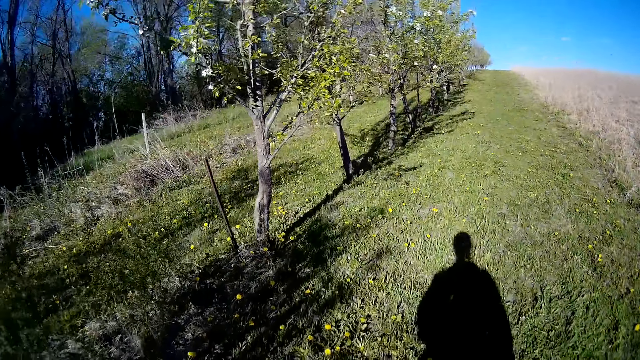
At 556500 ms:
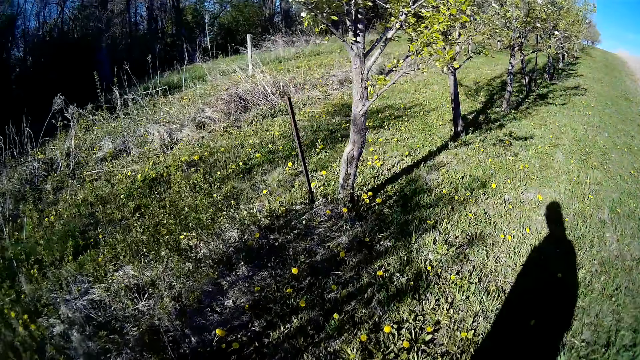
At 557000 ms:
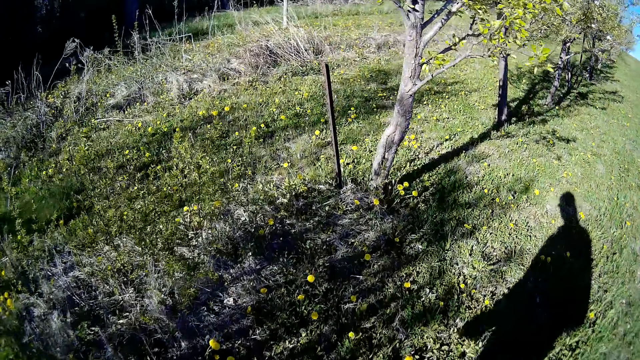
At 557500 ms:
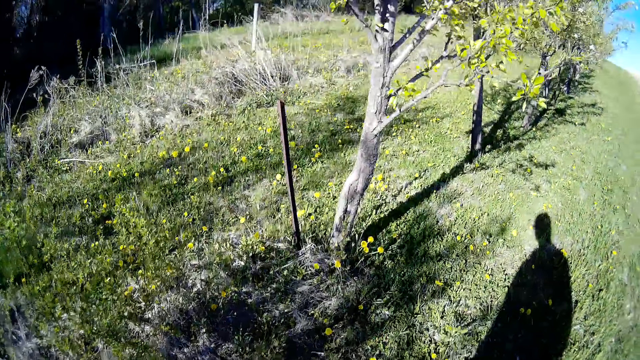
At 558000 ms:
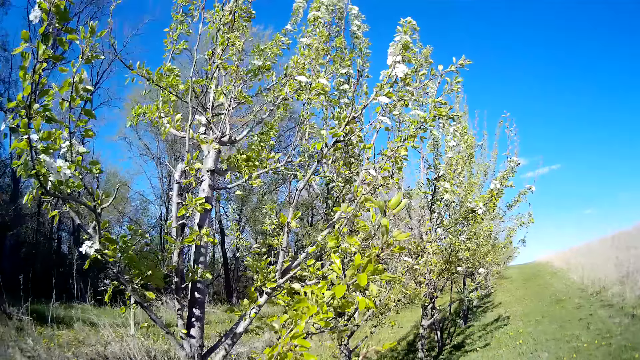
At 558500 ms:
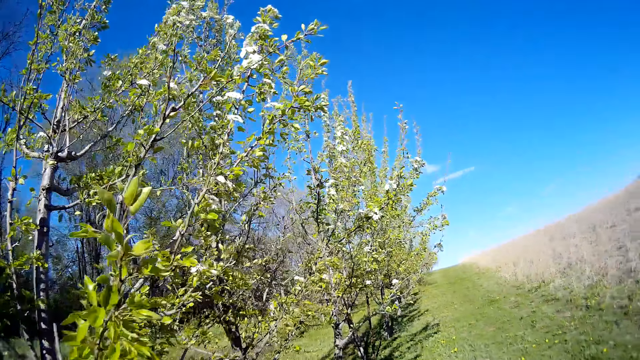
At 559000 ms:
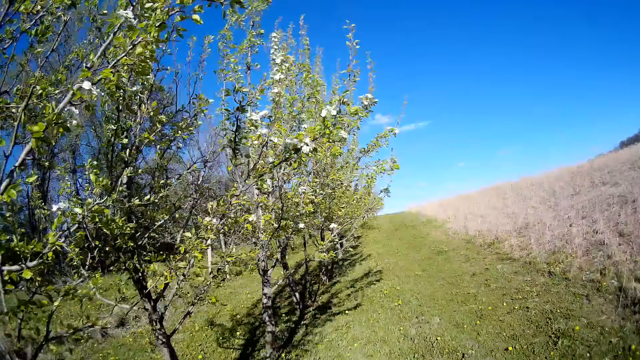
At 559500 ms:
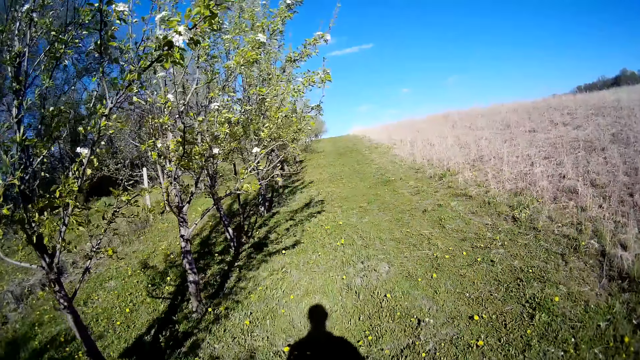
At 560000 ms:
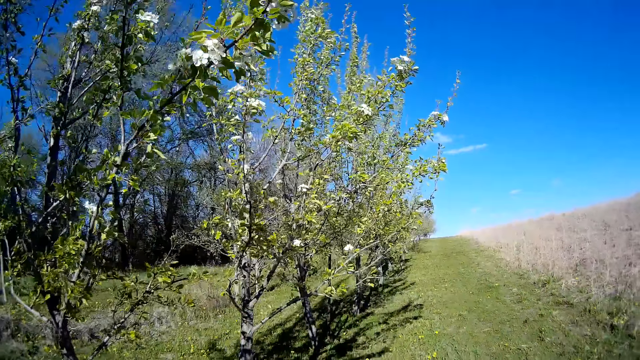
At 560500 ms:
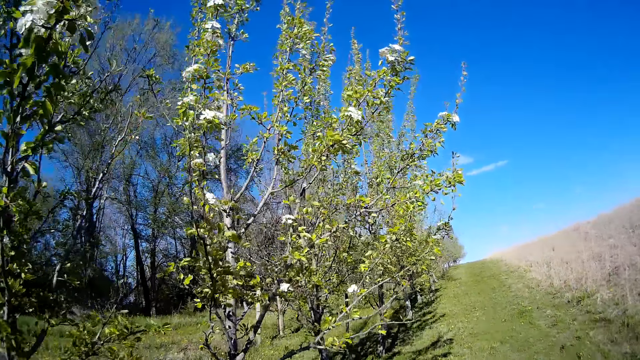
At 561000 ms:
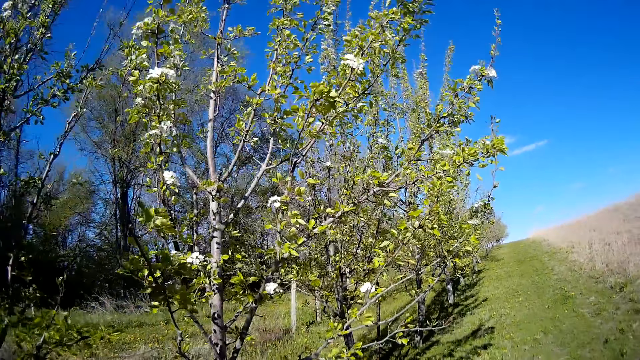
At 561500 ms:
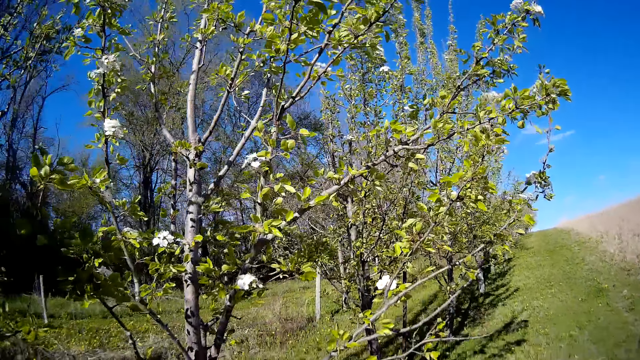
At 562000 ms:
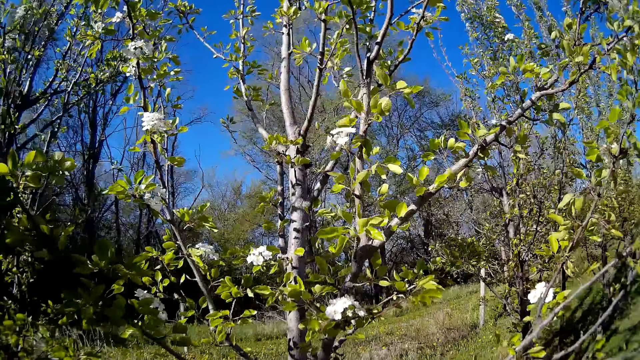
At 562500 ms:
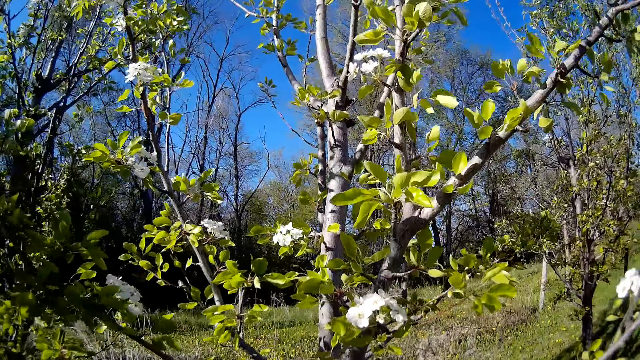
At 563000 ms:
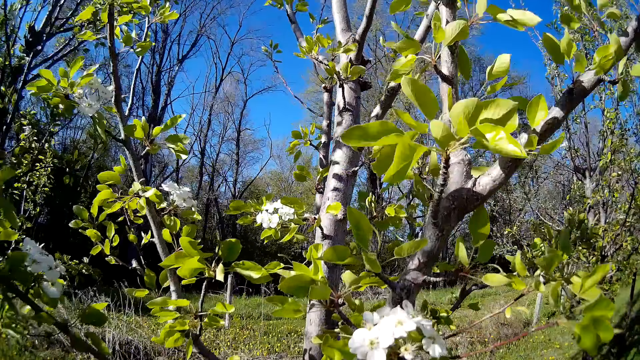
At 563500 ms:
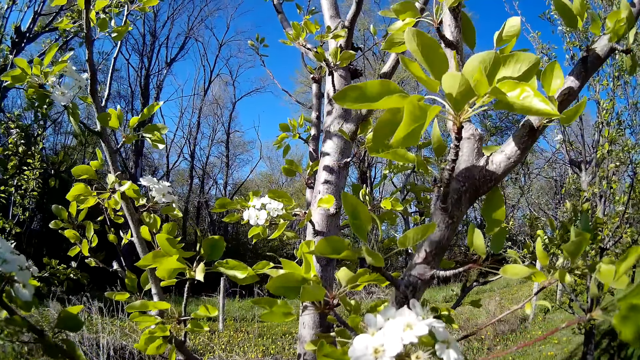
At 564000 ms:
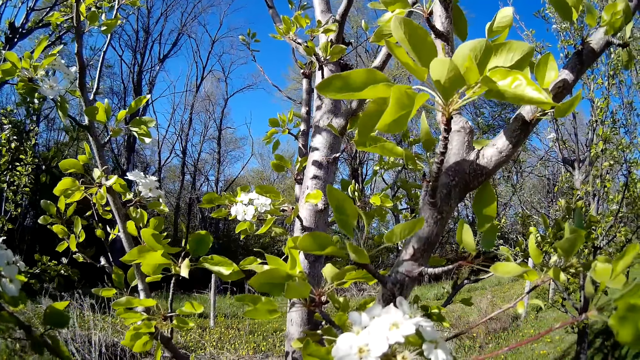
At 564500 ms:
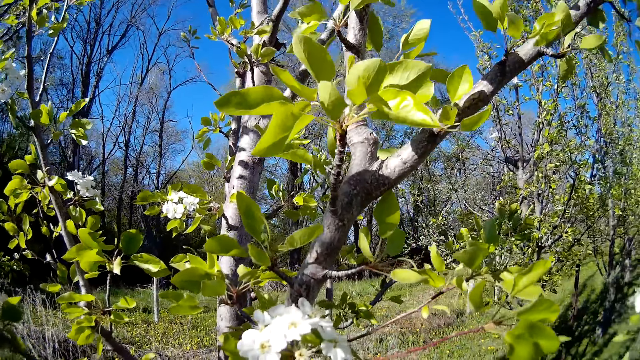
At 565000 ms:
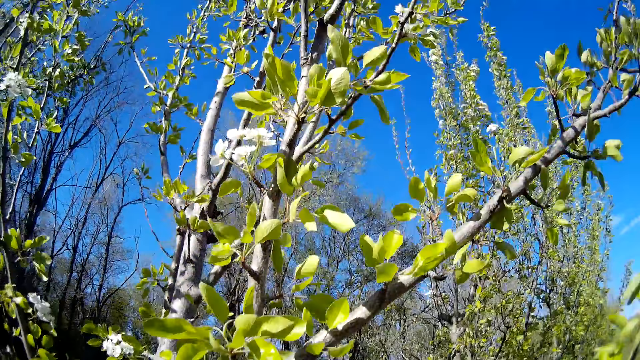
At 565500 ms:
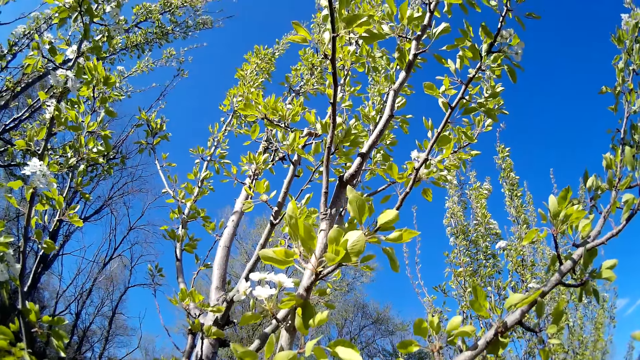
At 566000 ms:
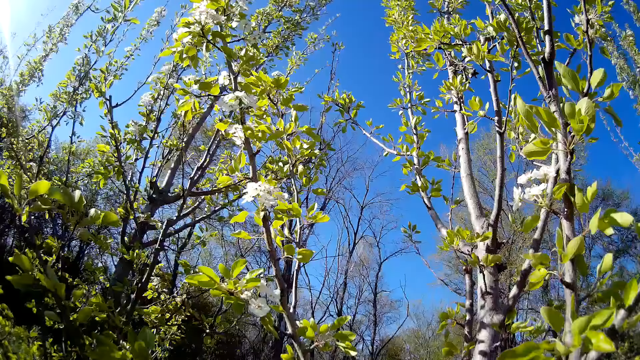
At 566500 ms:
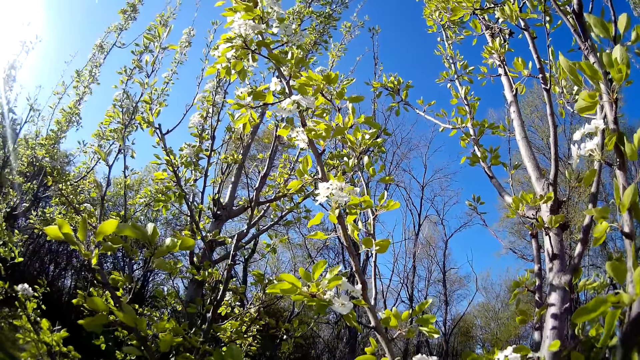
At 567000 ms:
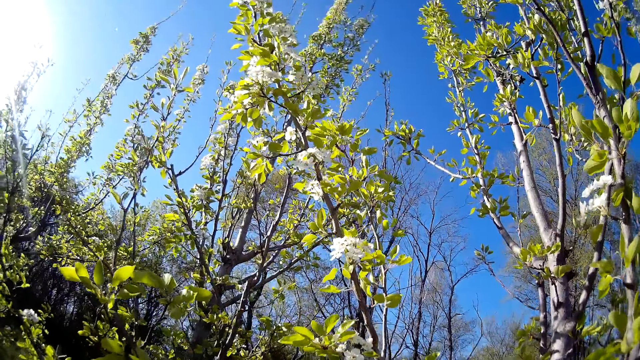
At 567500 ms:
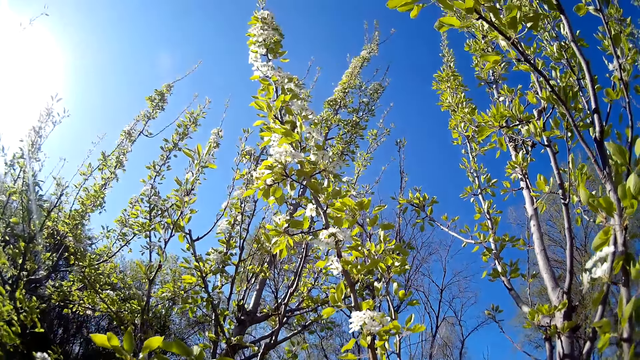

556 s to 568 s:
The camera wearer kicks grasses with her right leg. She walks on the field. She stops to look at the flowers on the tree.

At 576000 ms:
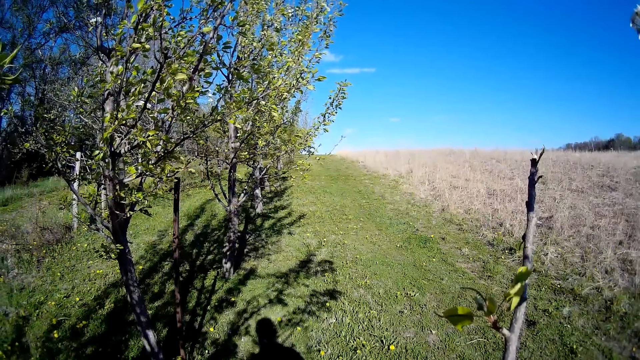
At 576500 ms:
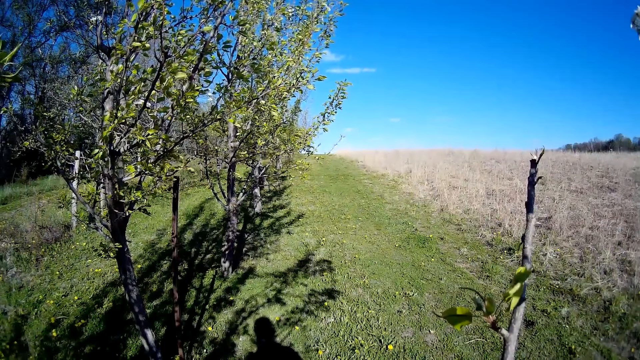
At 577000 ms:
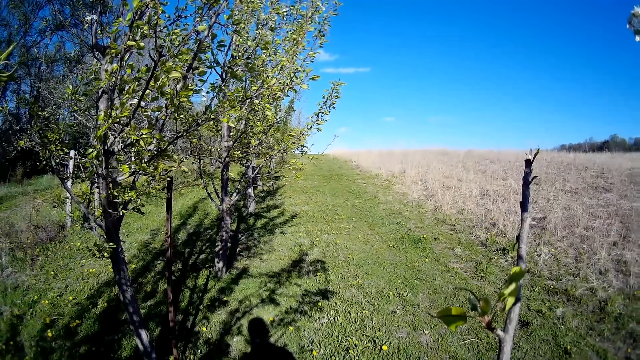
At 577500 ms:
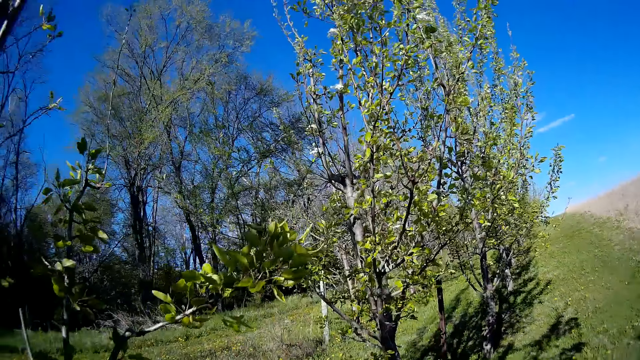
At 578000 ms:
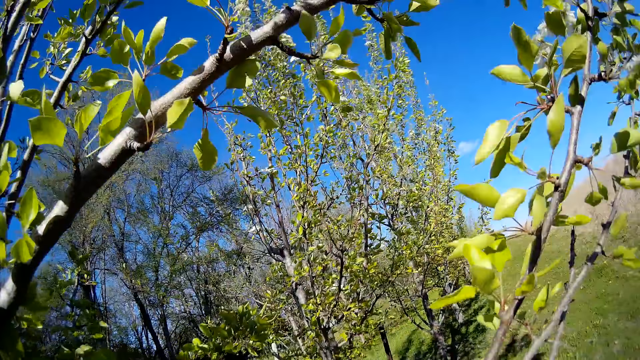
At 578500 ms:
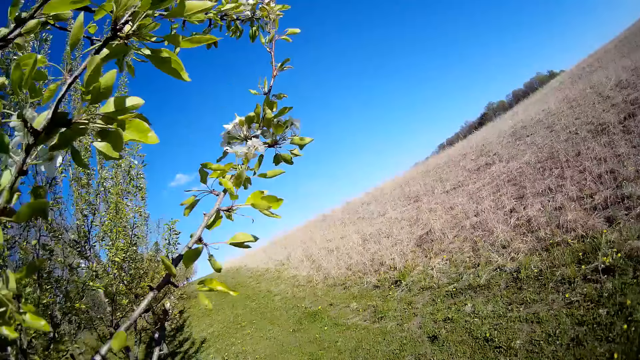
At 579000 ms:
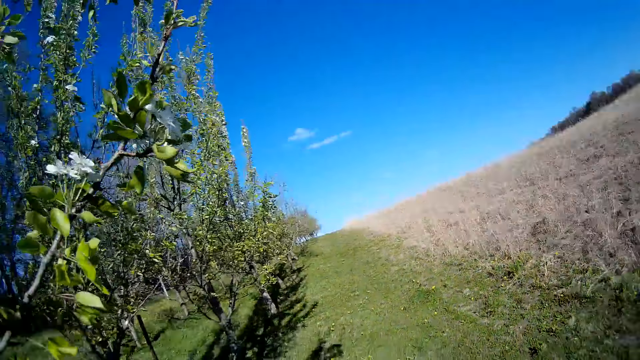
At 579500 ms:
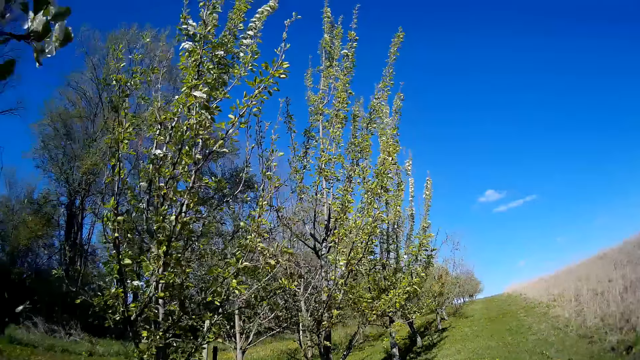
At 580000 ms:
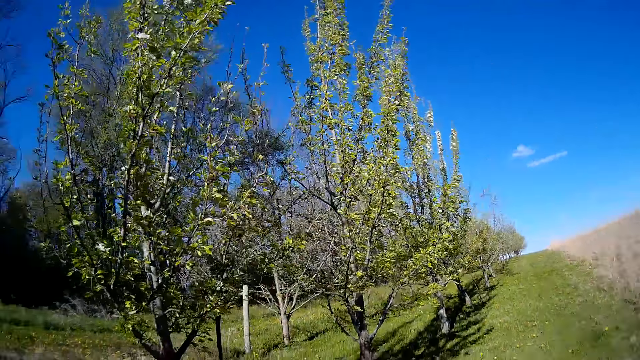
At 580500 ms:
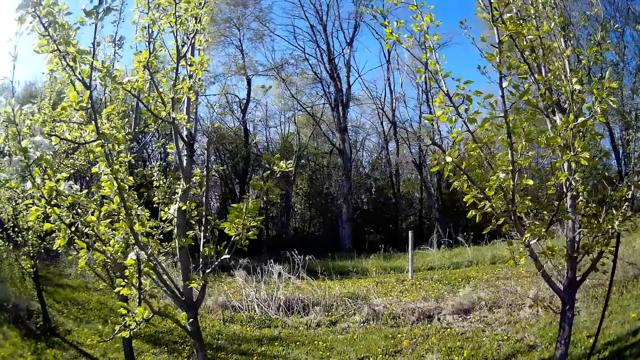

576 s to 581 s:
The camera wearer continues to walk.

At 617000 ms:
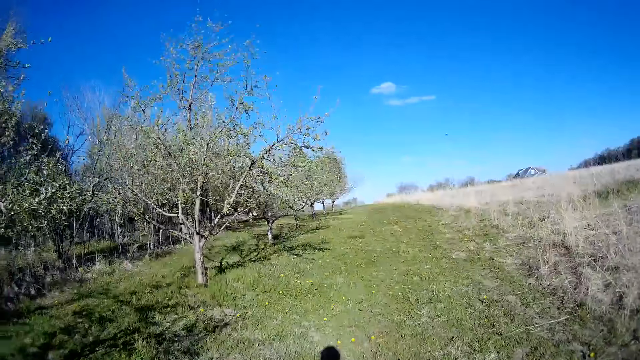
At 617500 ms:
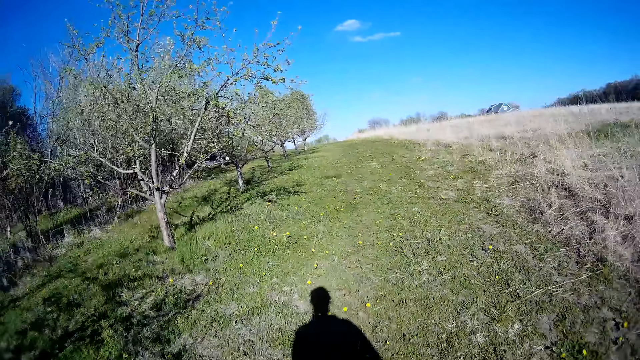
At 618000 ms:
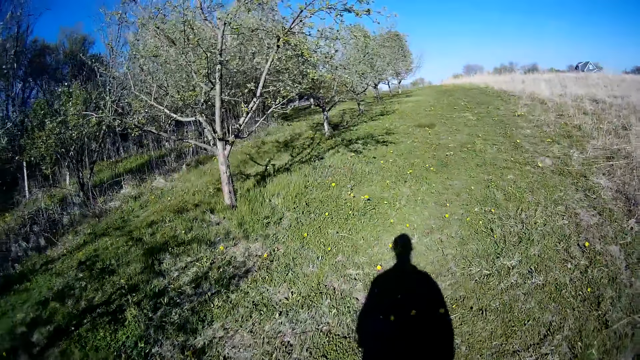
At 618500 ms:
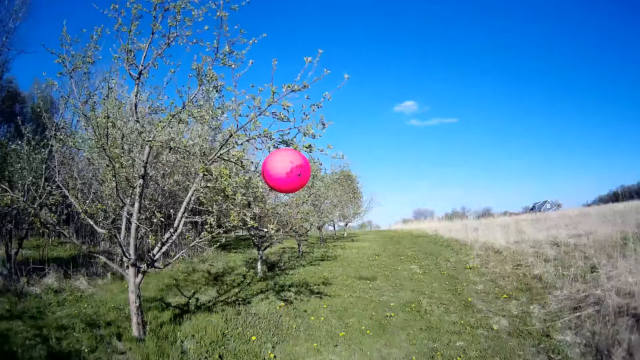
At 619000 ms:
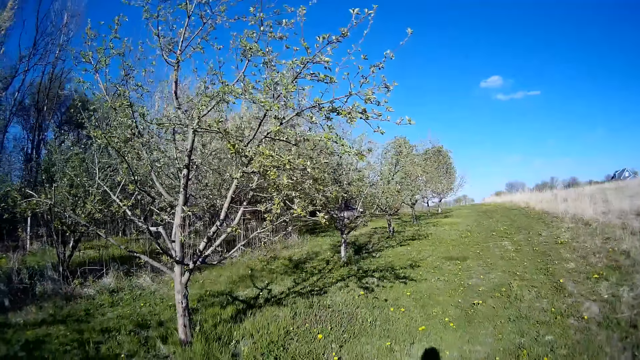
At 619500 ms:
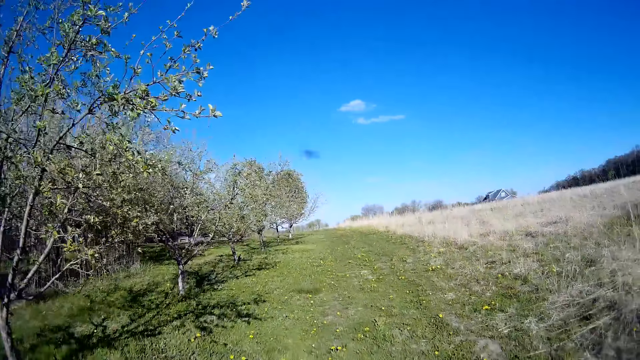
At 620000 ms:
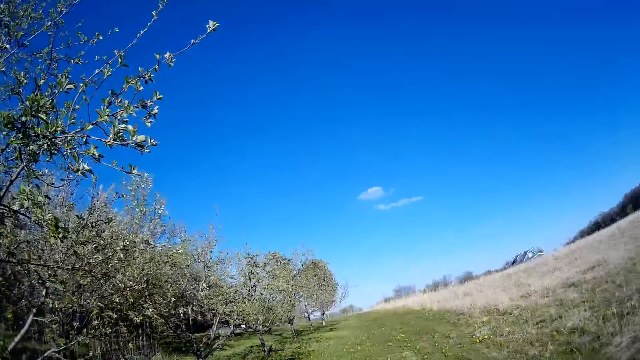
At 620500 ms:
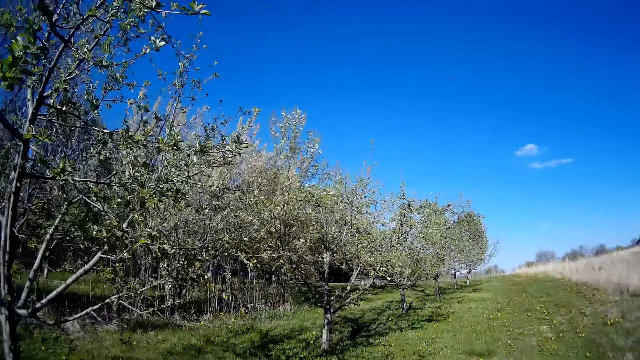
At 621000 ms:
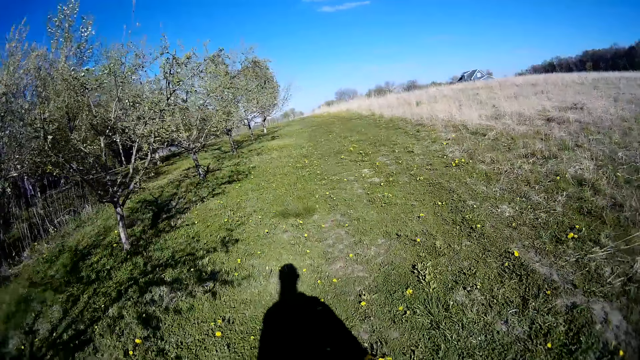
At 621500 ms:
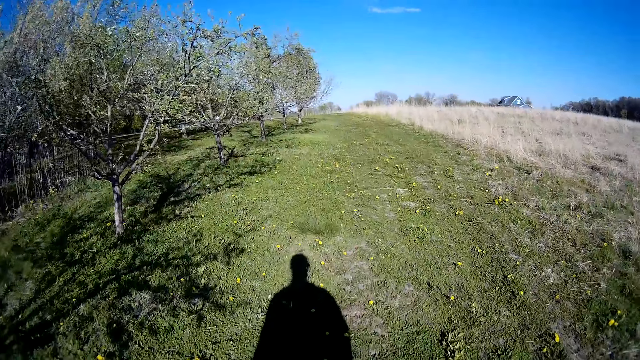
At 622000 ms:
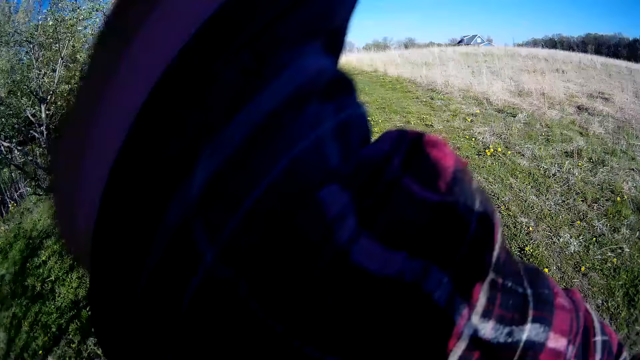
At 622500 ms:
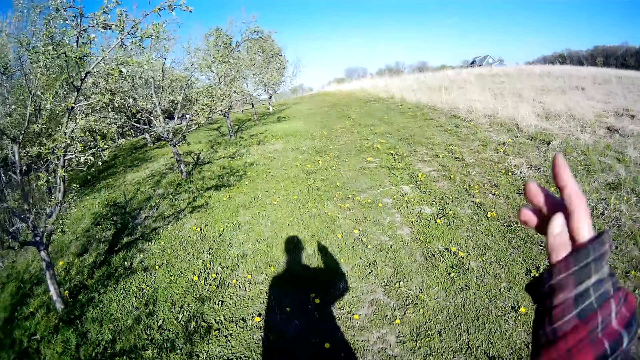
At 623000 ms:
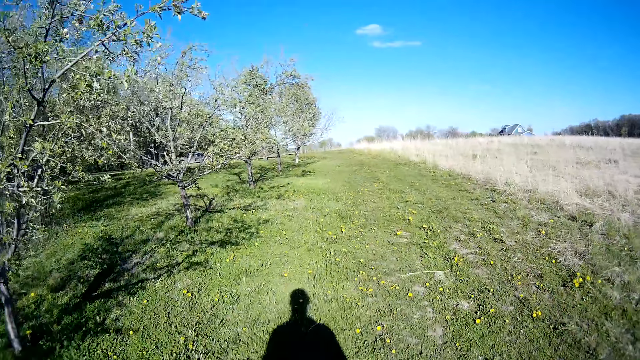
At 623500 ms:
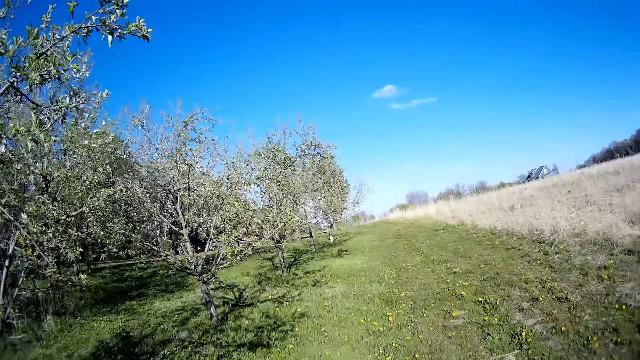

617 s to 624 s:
The camera wearer throws a ball with her left hand. She kicks the ball while walking. She waves her right hand.
